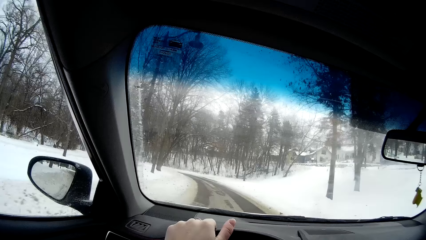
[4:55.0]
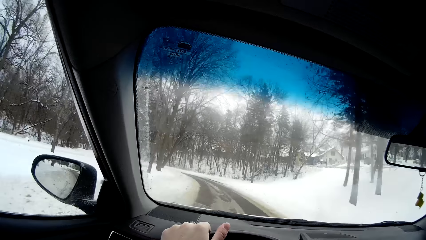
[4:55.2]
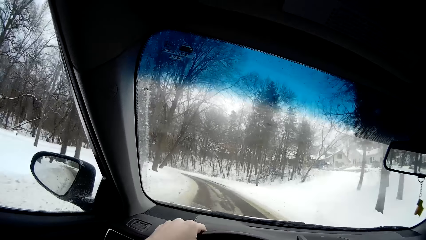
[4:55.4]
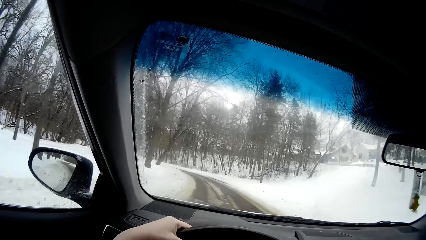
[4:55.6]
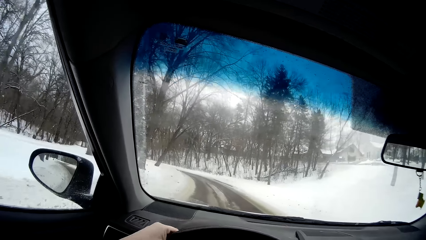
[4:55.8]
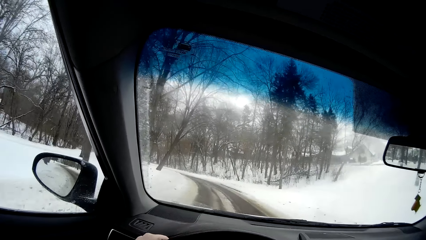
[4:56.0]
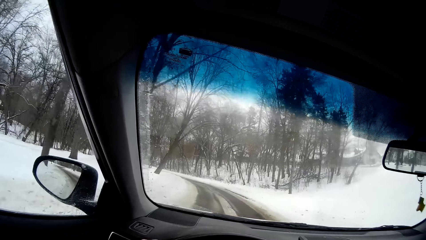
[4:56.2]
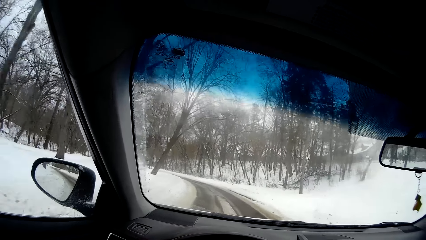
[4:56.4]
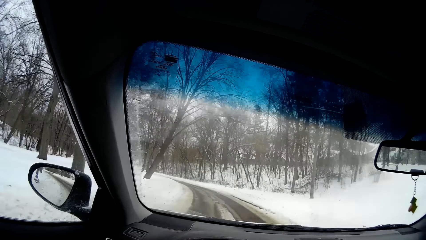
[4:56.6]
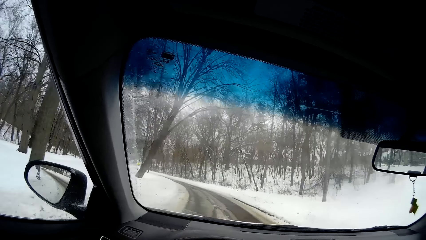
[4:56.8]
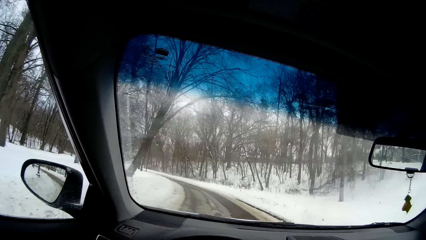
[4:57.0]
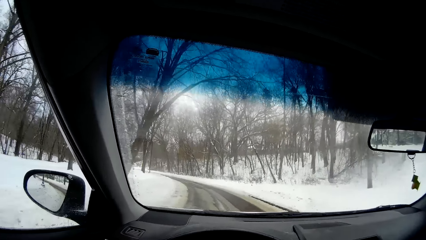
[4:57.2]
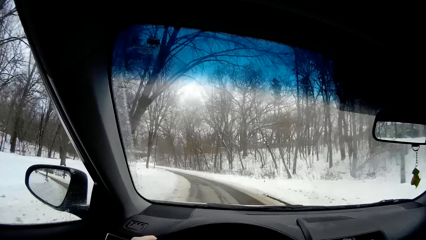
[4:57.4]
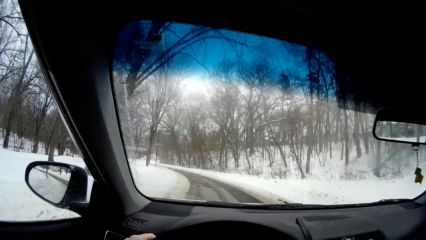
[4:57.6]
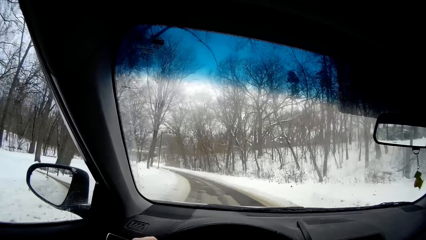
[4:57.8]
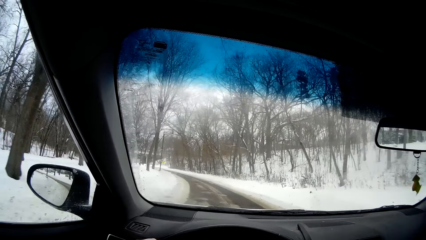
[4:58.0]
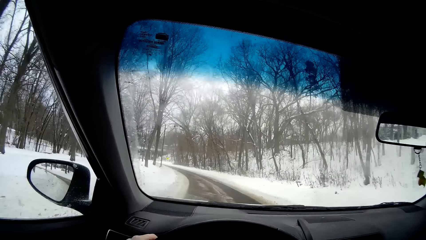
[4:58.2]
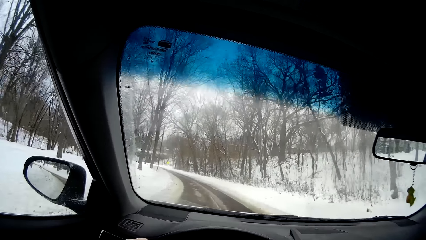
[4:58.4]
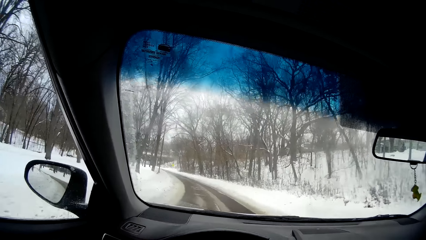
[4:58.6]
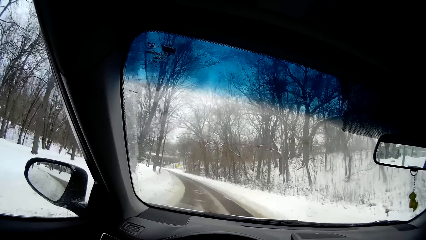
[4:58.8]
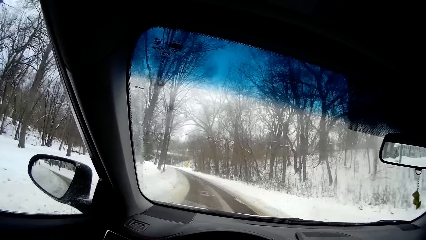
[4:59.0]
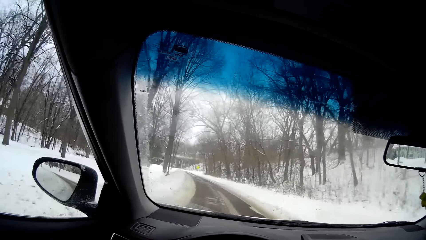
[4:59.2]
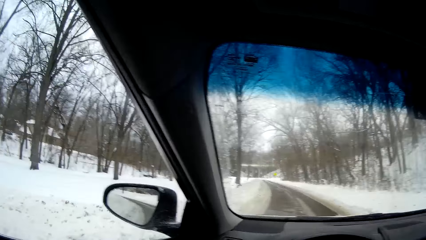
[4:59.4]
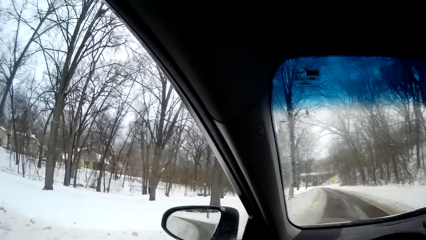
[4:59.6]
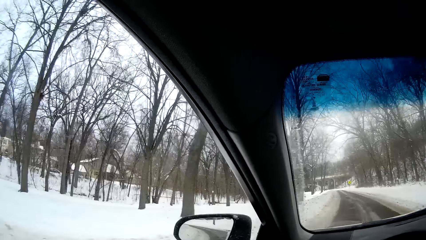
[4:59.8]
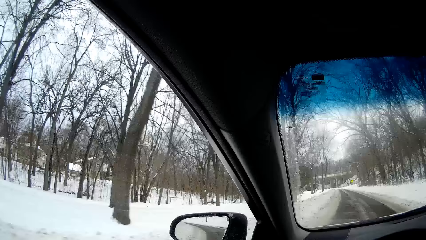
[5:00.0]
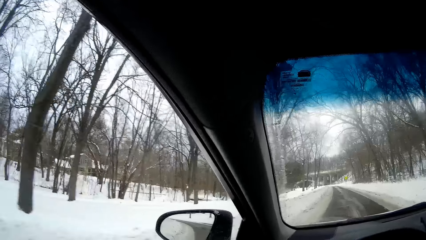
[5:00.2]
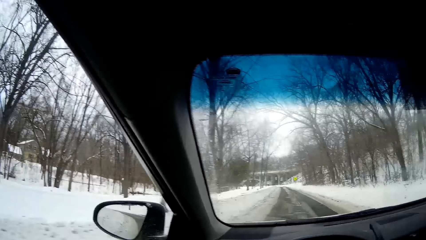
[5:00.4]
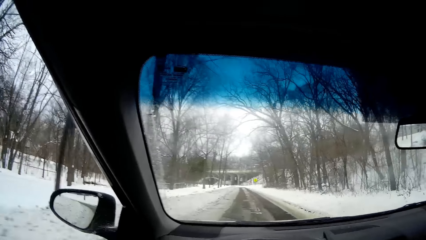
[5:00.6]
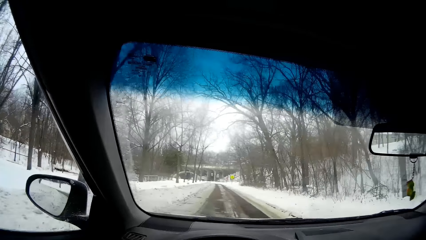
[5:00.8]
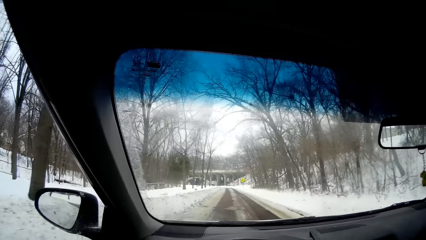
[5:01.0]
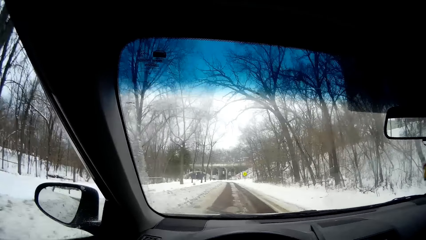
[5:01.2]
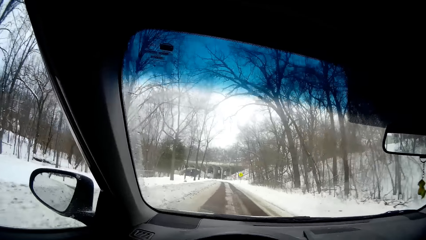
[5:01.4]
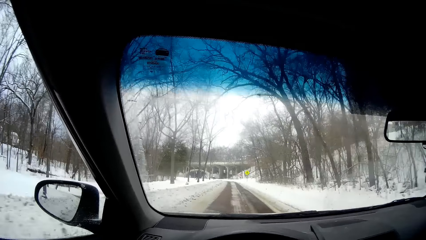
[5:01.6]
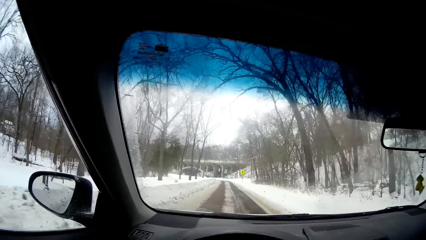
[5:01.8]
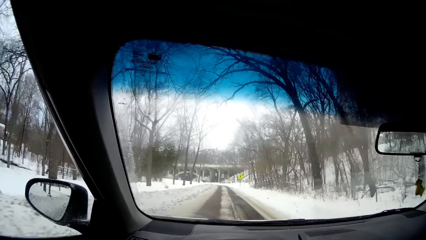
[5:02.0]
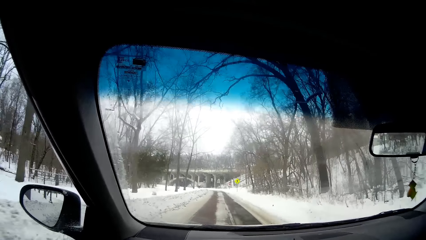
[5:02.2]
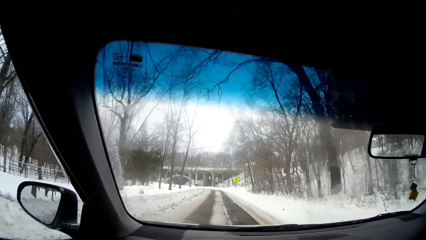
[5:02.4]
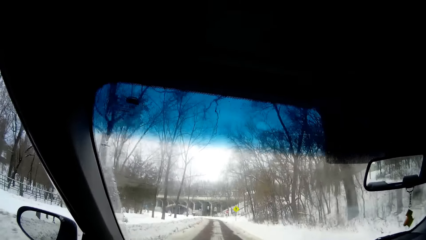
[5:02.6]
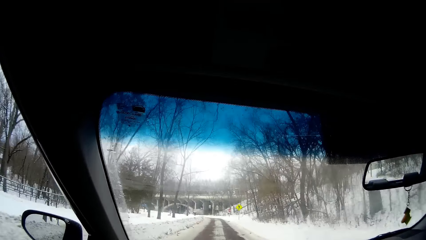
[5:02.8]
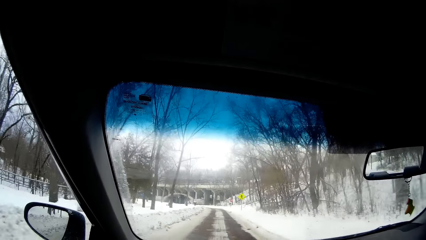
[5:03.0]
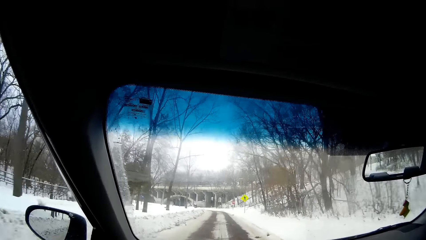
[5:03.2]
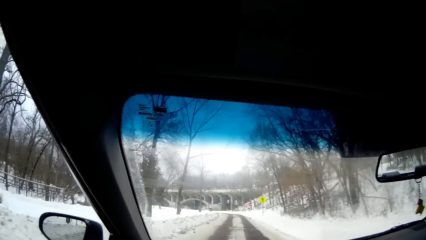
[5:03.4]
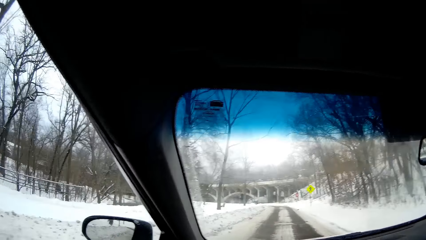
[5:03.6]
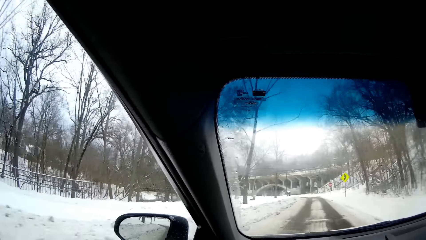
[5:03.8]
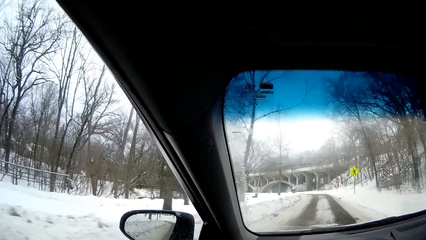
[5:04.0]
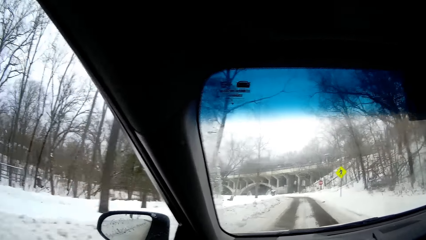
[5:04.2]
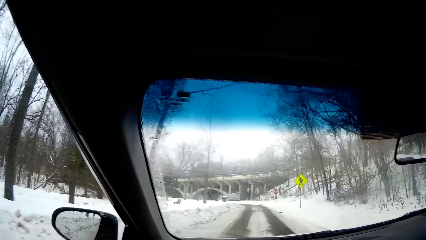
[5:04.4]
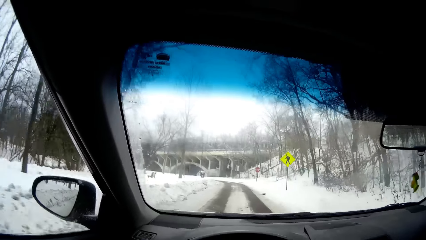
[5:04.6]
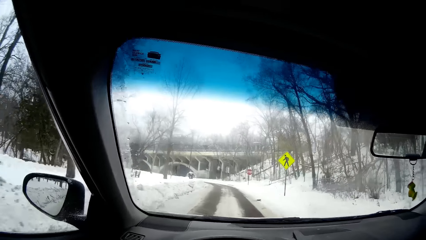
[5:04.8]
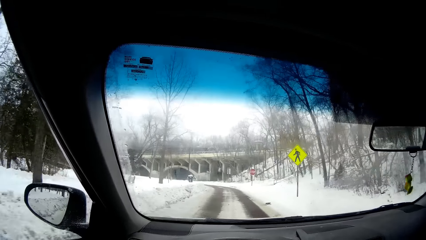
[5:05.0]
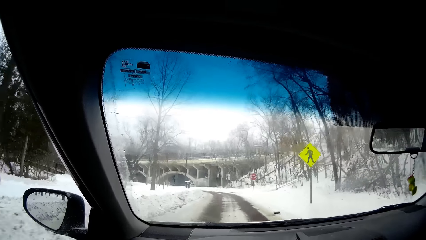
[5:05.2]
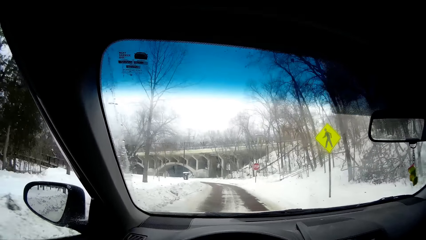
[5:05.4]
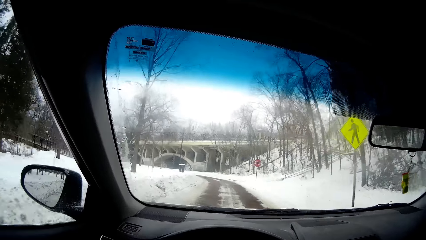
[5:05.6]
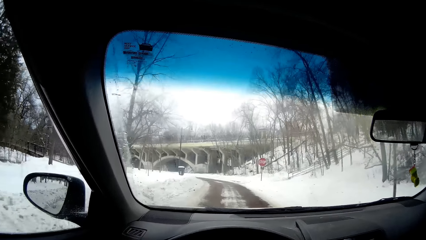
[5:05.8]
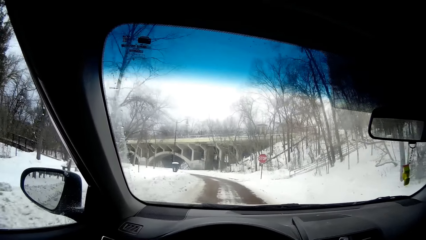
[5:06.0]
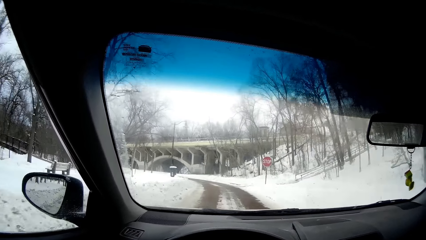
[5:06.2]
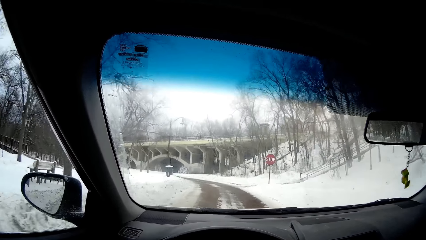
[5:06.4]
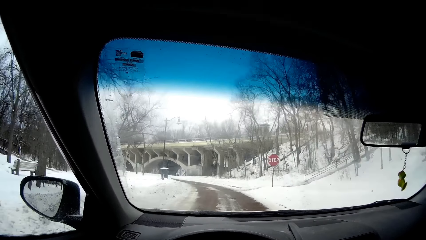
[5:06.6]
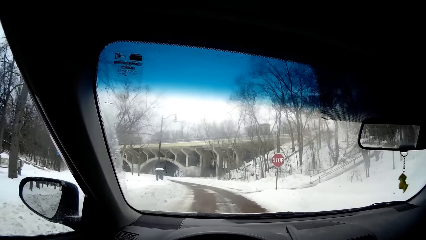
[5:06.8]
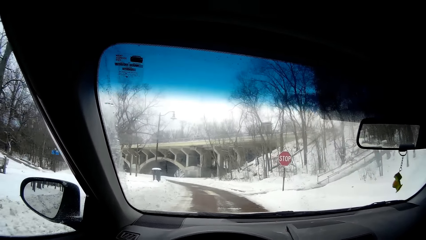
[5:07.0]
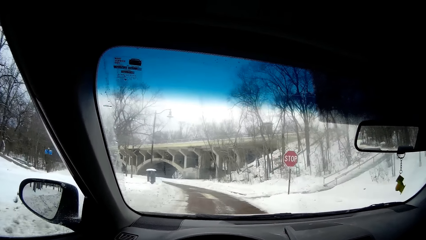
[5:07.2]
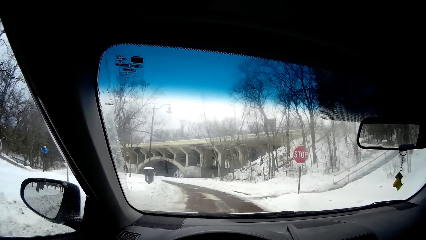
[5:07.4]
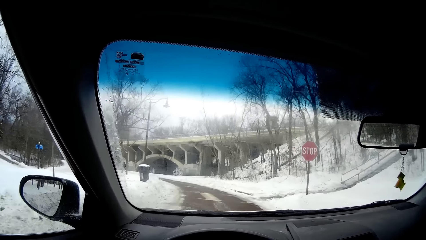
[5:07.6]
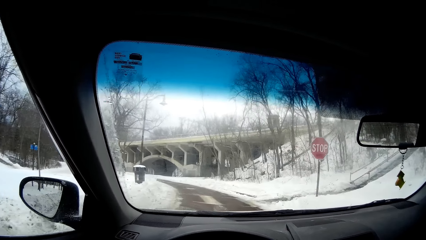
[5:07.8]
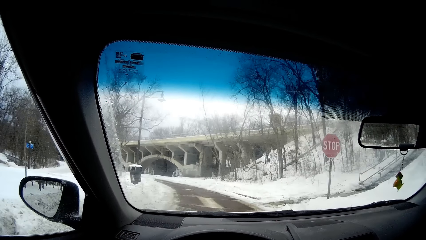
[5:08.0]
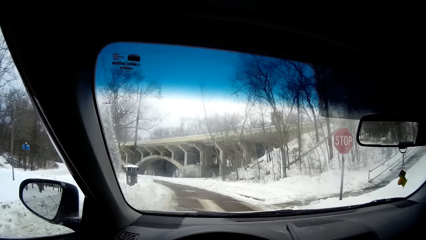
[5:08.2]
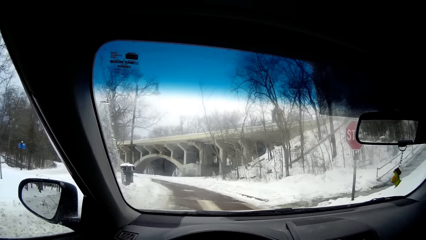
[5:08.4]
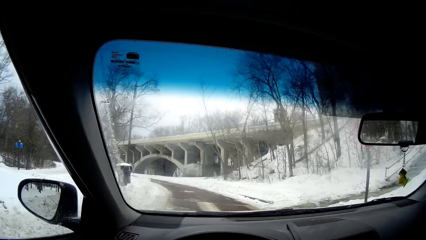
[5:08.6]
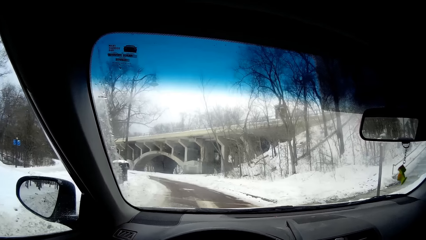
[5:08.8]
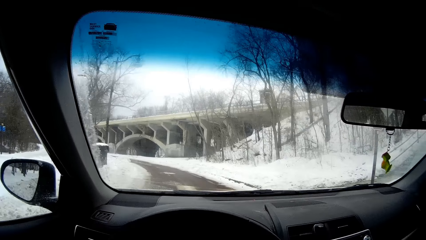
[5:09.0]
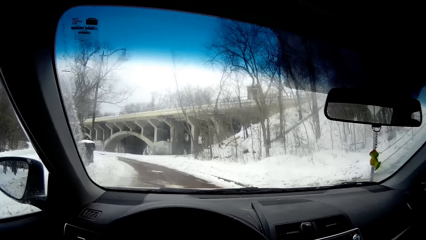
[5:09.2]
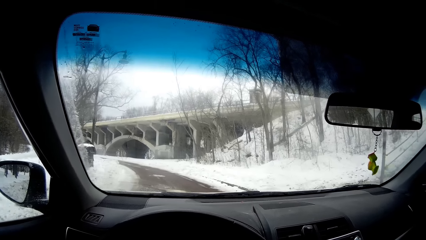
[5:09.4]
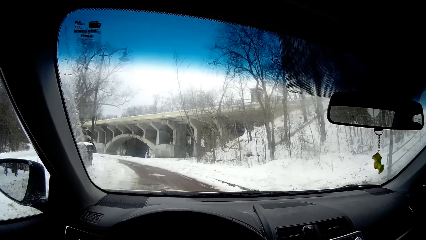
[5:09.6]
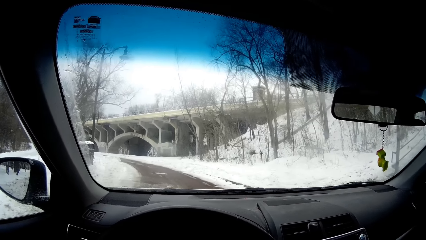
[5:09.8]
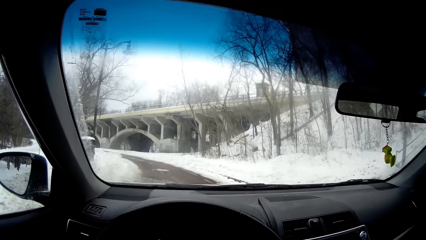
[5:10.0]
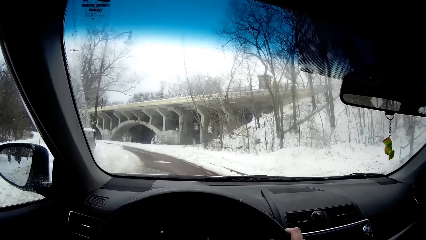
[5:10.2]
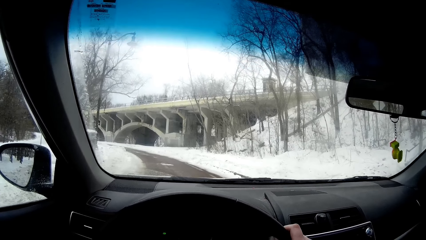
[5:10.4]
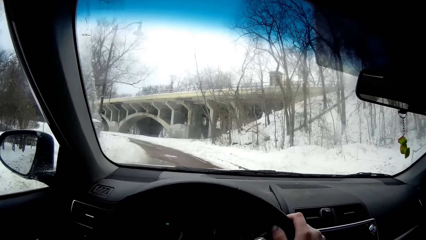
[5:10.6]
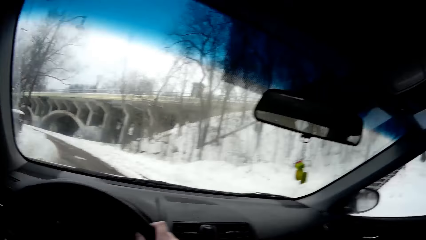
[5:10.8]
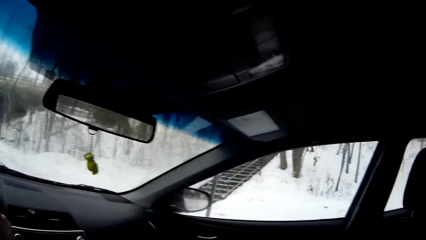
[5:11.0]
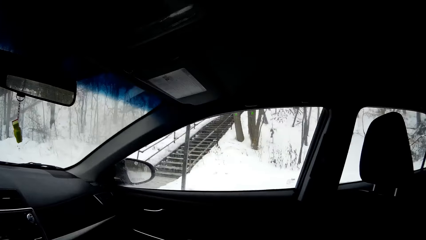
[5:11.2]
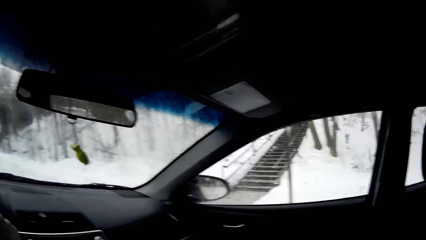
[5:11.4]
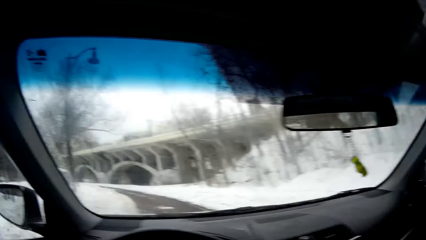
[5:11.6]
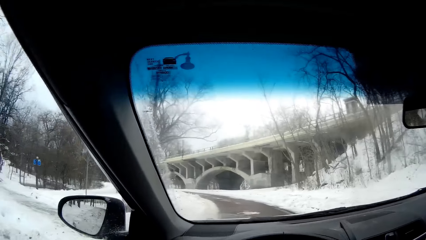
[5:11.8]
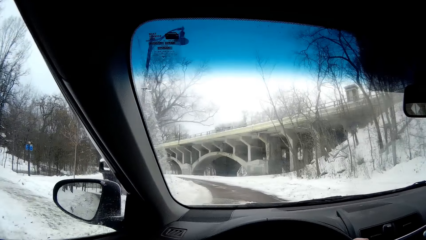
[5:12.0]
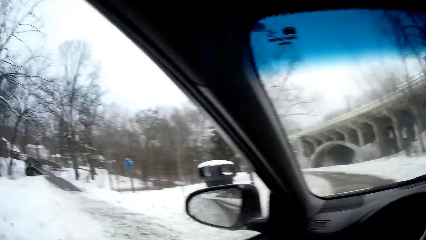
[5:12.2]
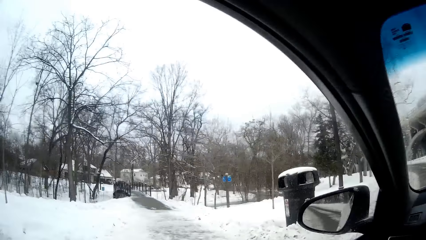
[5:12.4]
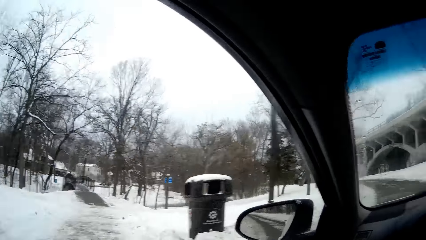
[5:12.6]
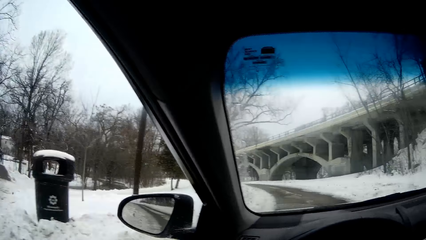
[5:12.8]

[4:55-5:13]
The camera wearer looks through the window. They stop the car. They look at the other side.
